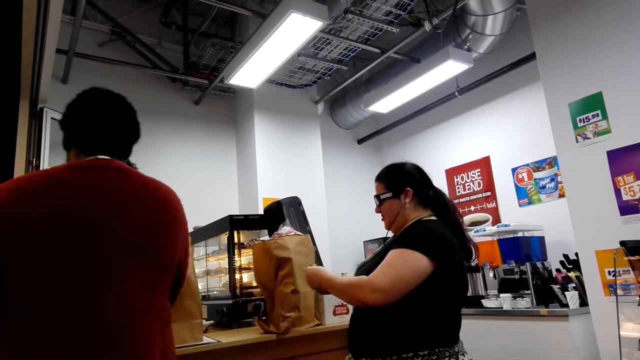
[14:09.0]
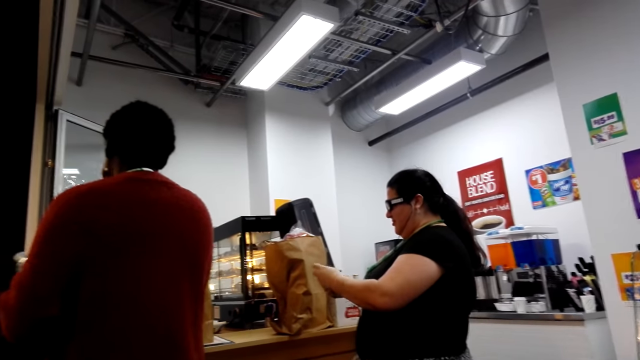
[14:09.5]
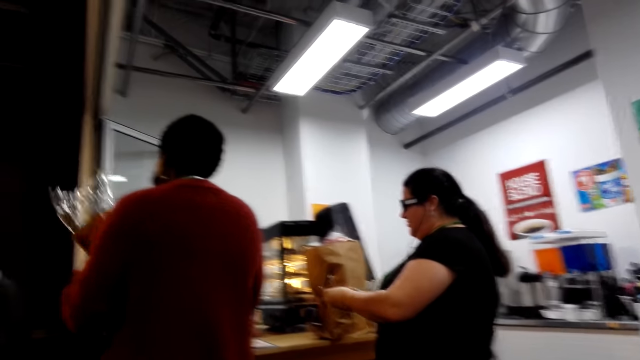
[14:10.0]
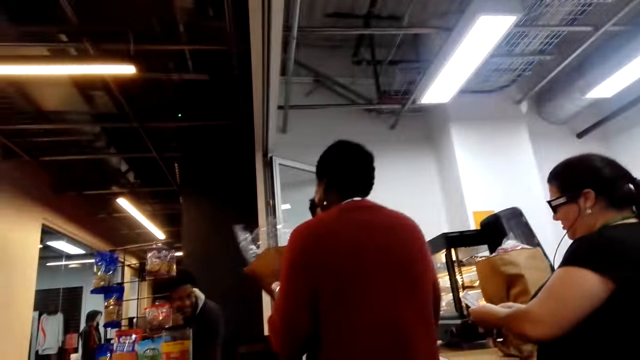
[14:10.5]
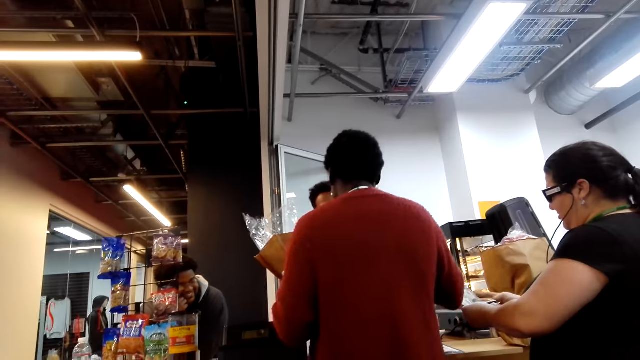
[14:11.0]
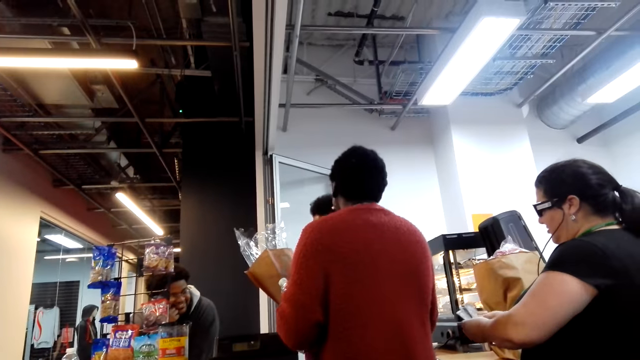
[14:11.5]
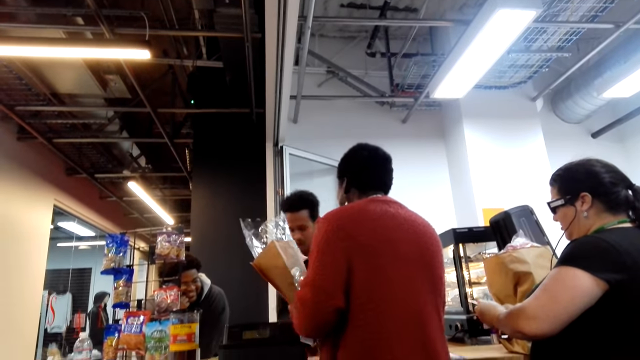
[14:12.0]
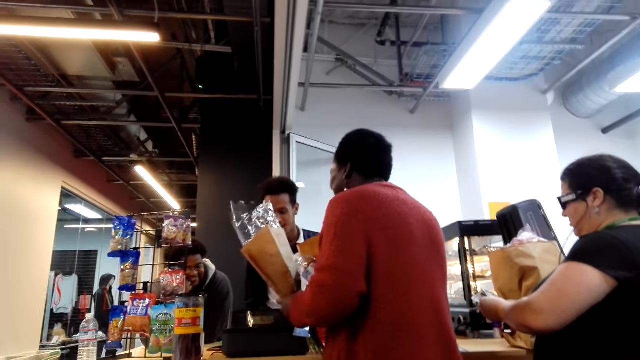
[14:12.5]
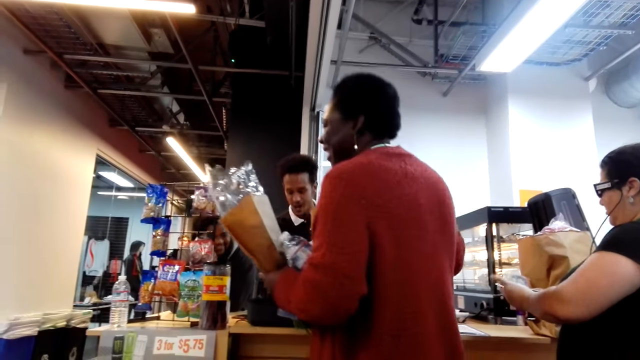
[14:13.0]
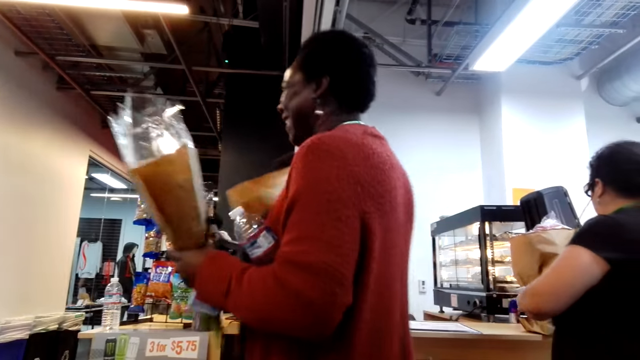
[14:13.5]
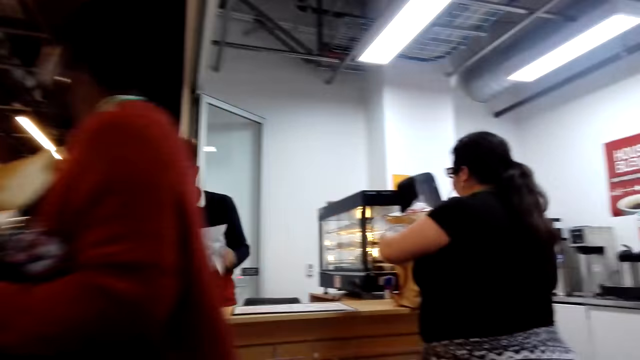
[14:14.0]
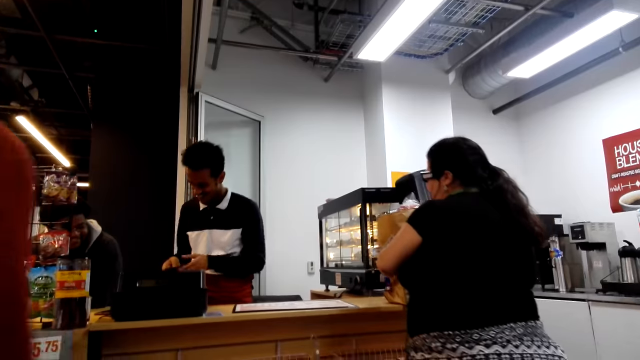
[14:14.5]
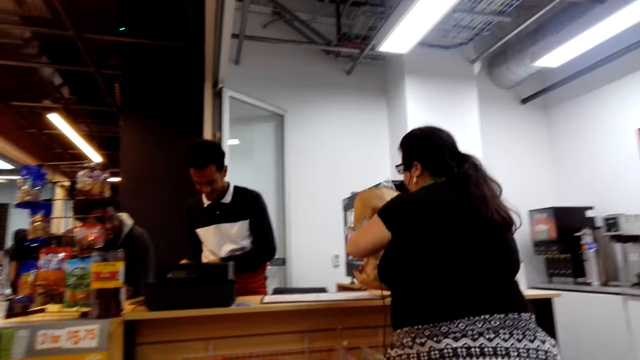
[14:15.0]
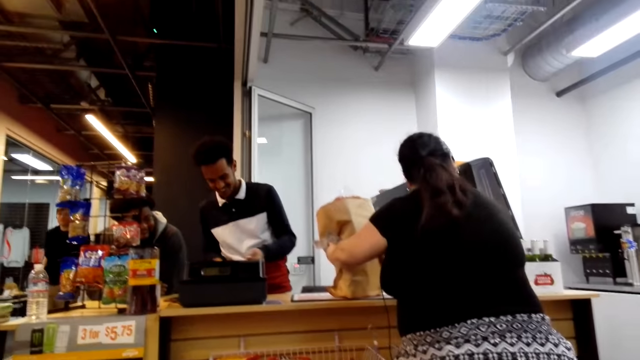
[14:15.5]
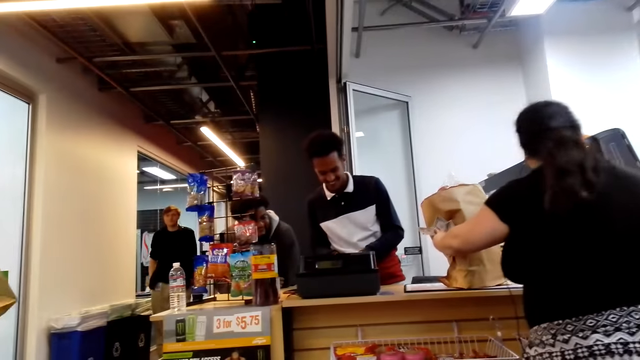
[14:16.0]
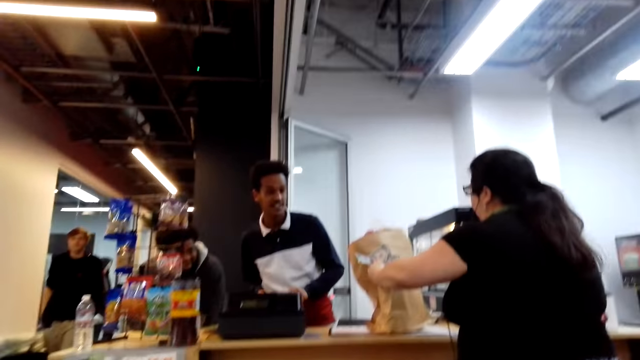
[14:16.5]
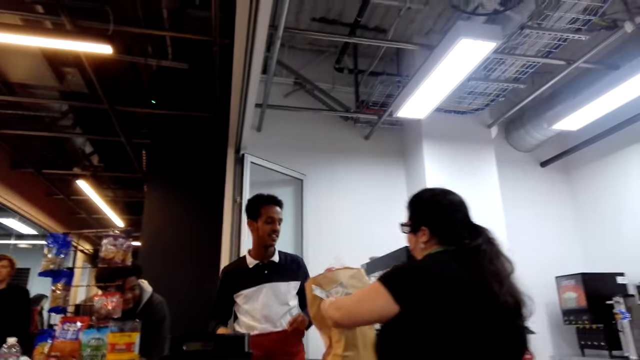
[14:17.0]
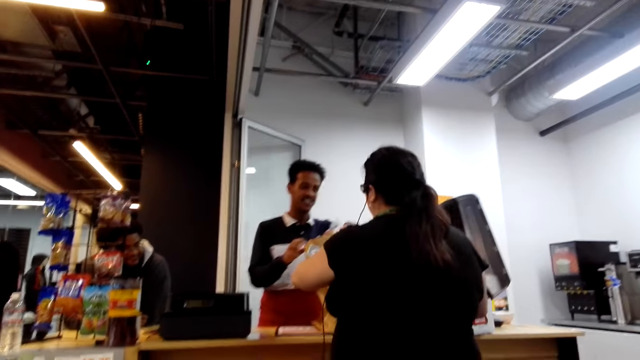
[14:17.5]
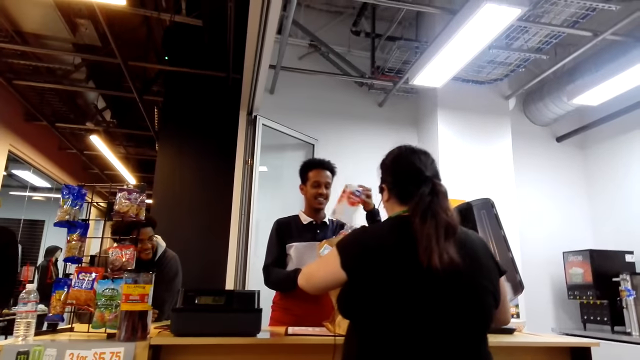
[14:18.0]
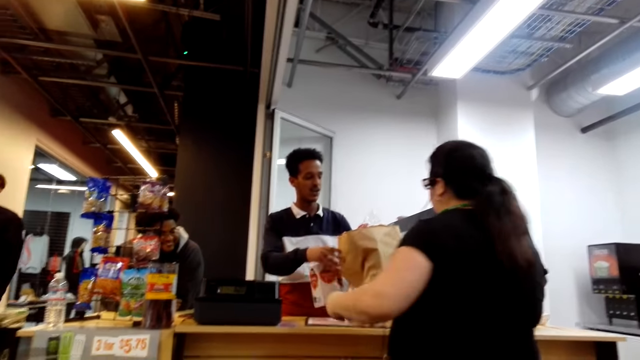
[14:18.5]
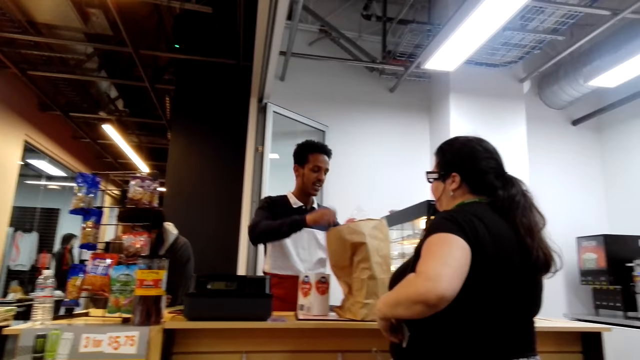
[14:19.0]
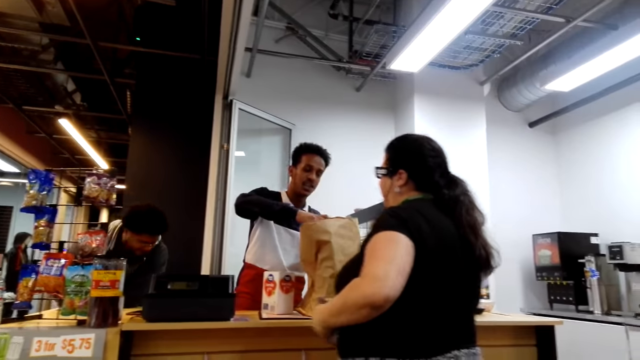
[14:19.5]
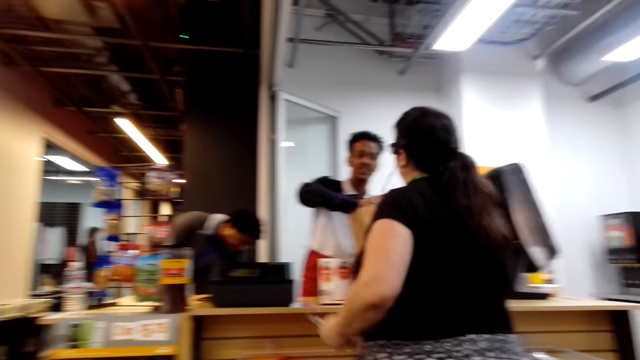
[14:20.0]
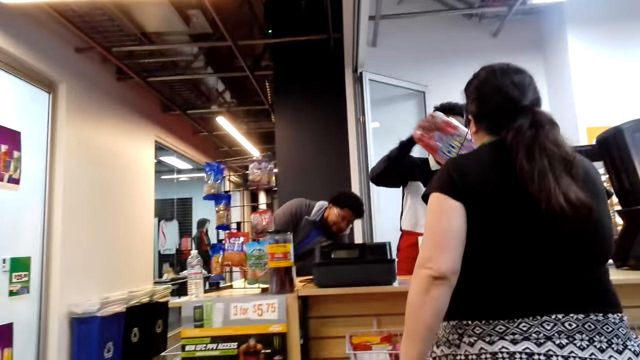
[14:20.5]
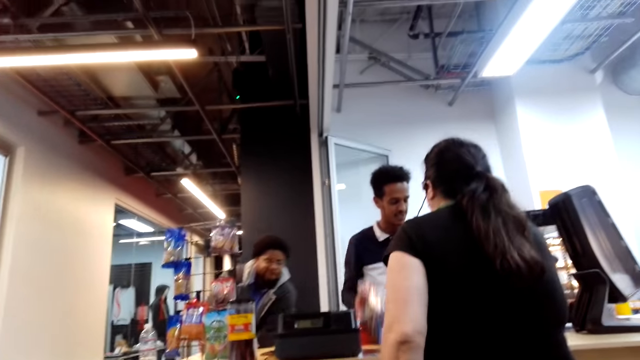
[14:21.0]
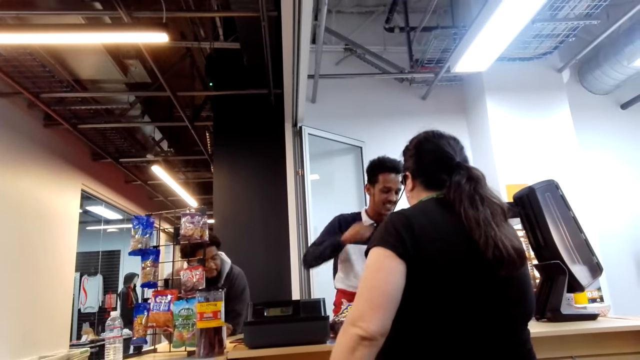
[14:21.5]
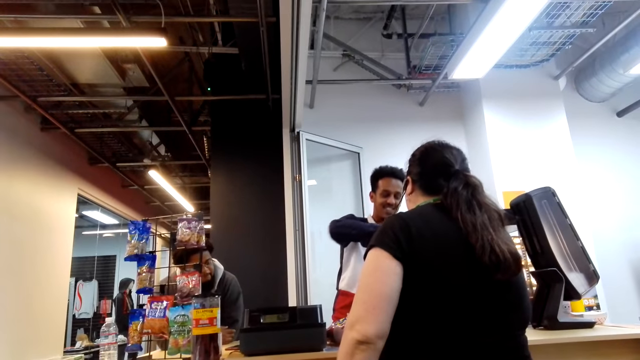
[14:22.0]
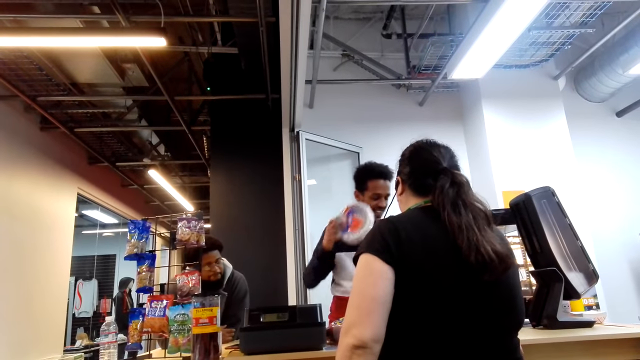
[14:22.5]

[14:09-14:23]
A woman walks in a supermarket. A man calculates money. The man removes something from a khaki bag. The camera wearer converses with another man.

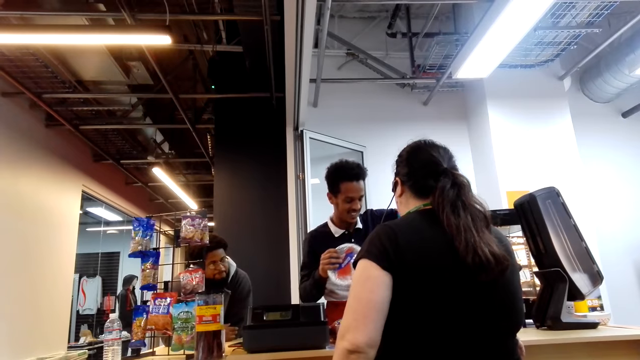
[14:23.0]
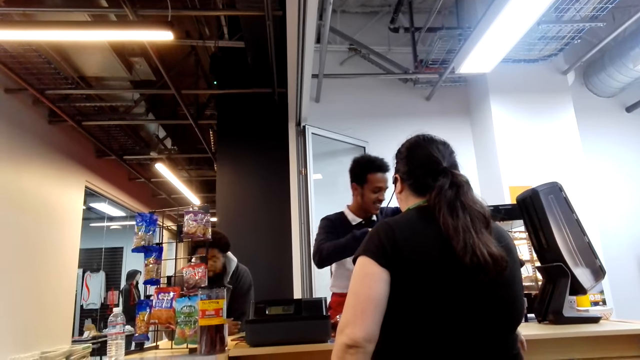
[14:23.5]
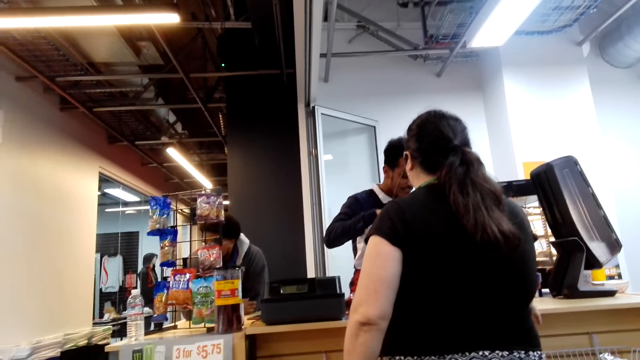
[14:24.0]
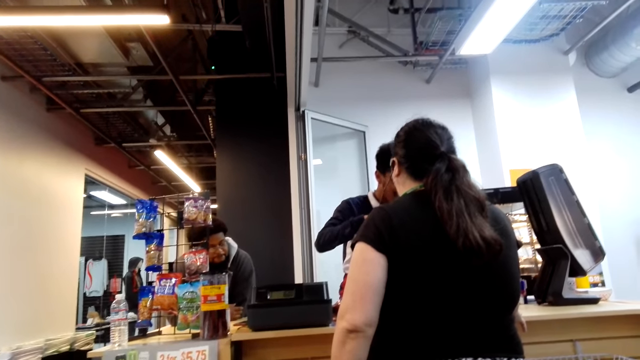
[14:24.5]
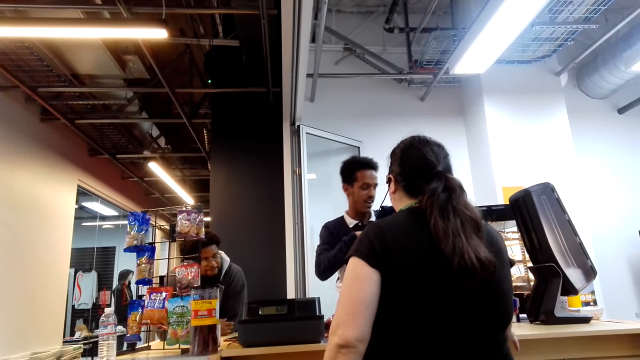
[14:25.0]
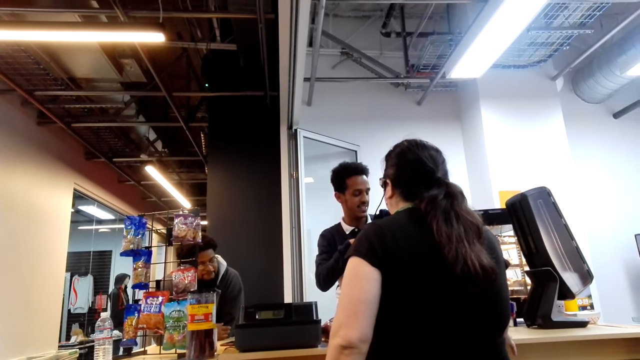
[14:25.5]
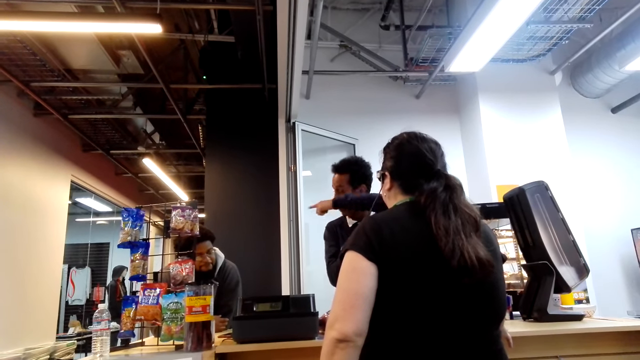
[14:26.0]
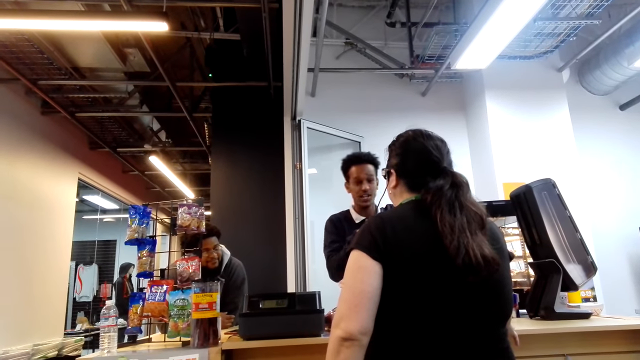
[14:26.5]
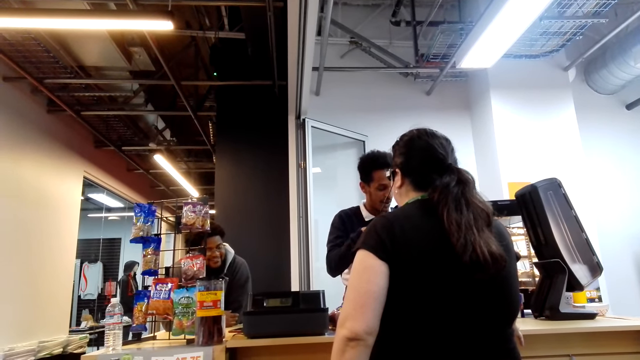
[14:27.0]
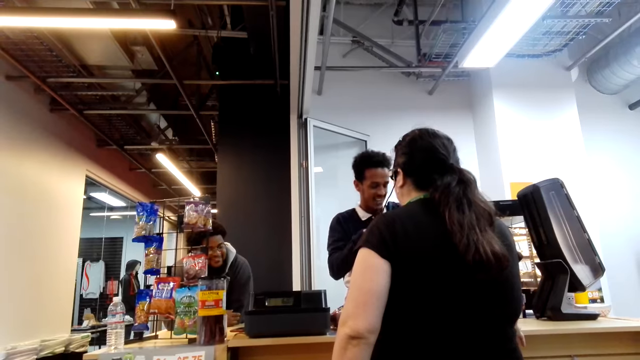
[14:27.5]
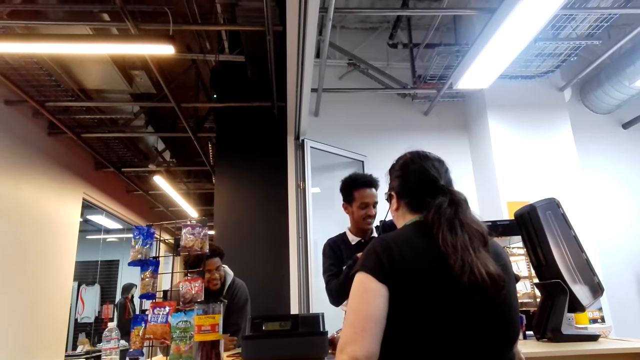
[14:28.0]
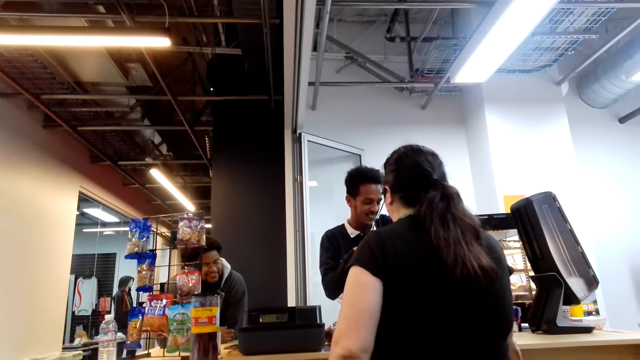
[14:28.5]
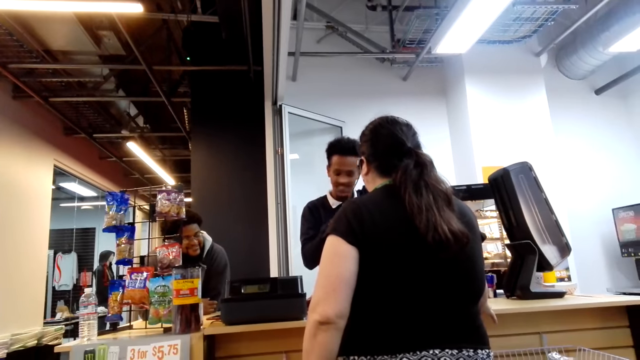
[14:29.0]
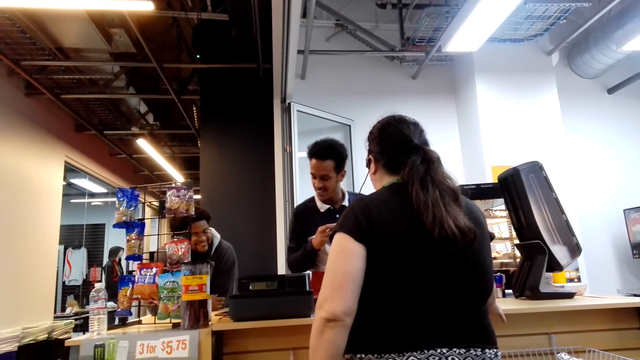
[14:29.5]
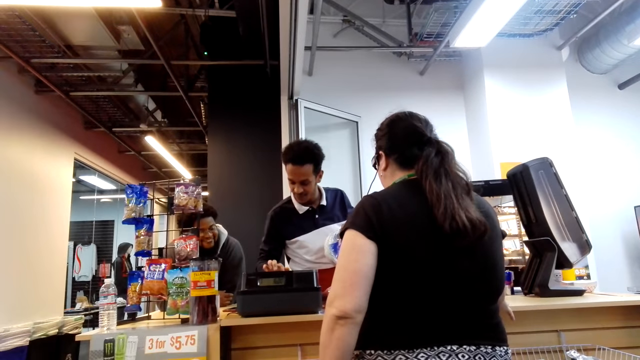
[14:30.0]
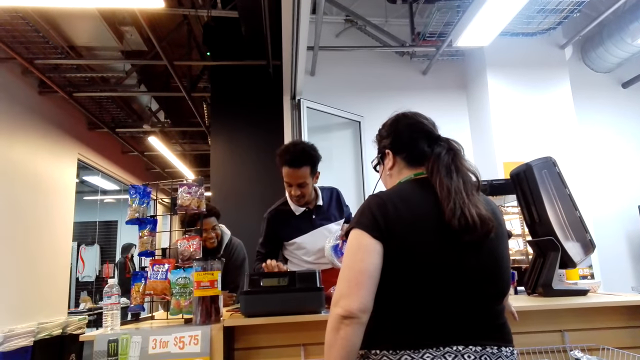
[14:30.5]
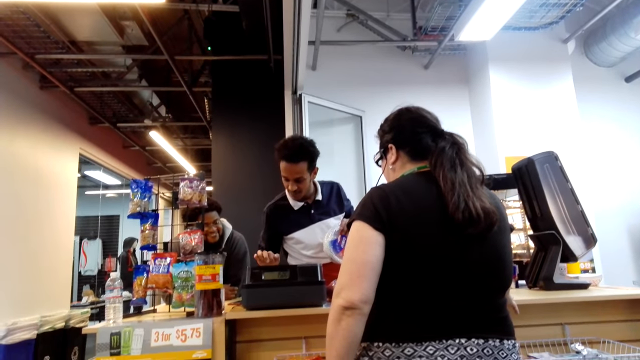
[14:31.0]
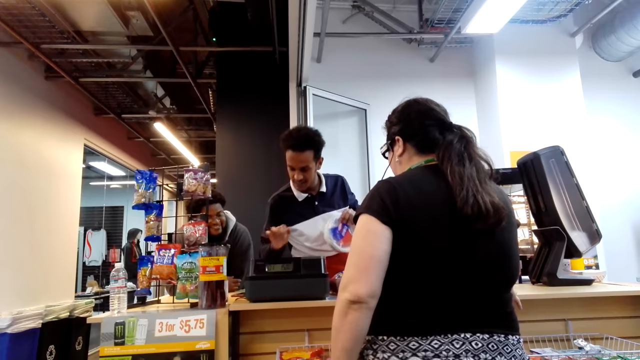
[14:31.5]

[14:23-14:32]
A man dials the machine.
